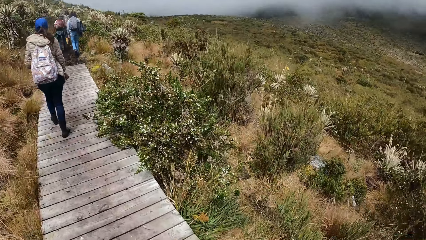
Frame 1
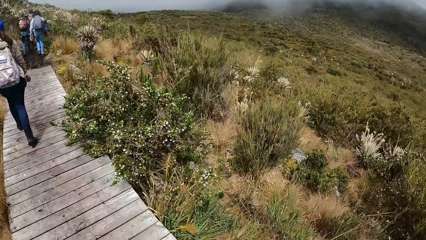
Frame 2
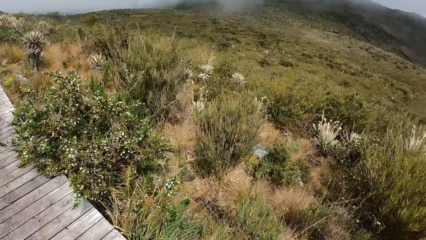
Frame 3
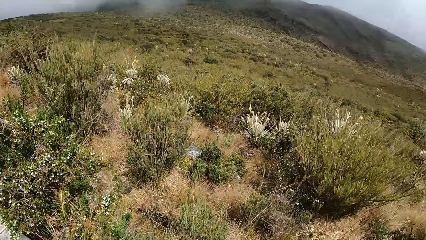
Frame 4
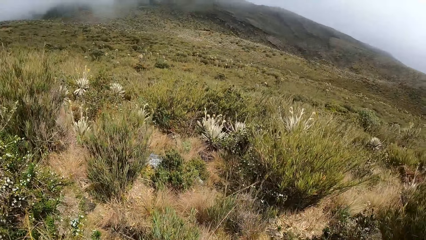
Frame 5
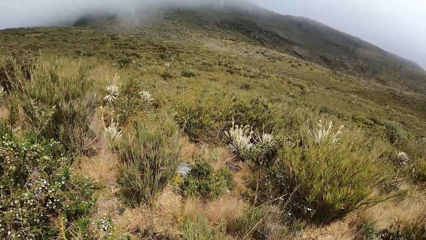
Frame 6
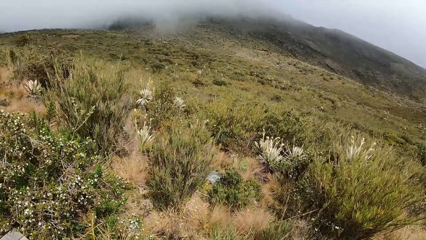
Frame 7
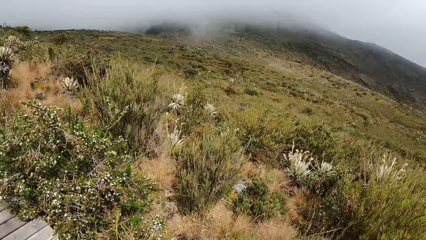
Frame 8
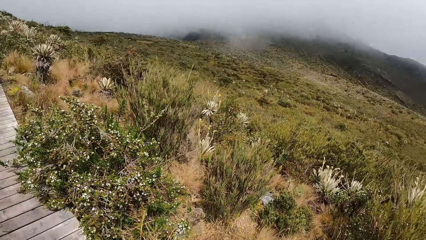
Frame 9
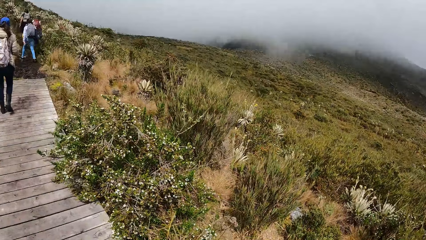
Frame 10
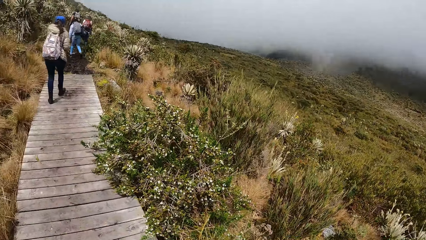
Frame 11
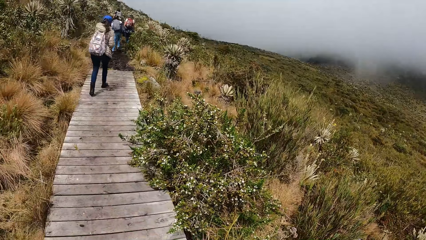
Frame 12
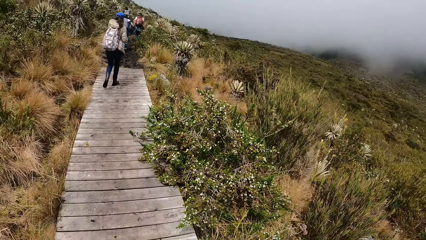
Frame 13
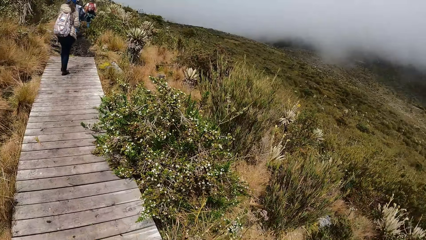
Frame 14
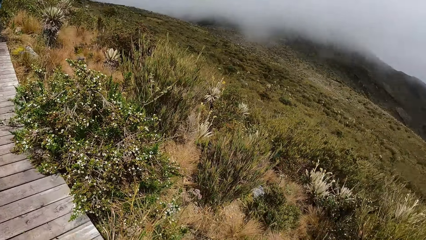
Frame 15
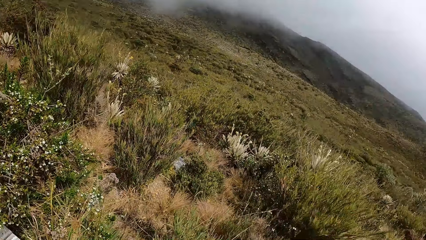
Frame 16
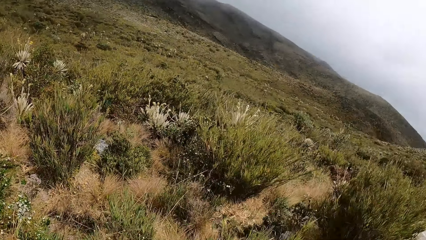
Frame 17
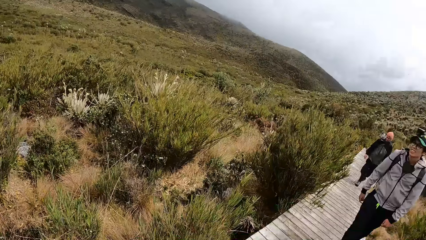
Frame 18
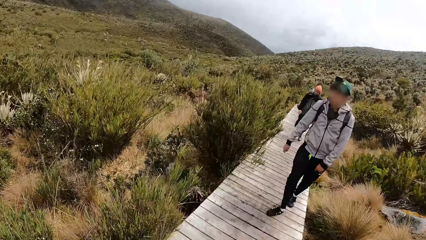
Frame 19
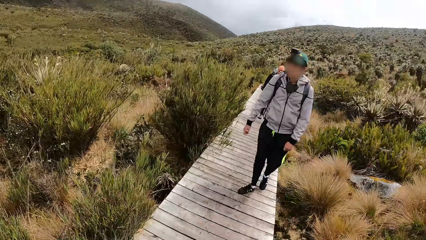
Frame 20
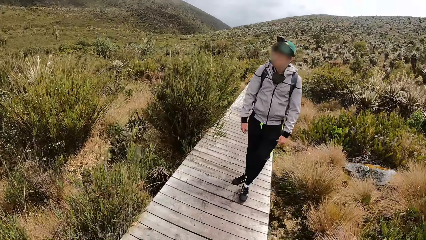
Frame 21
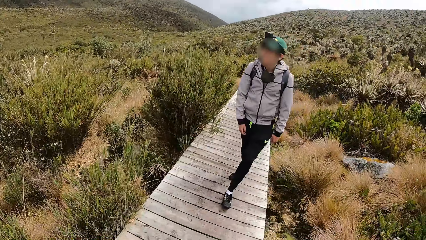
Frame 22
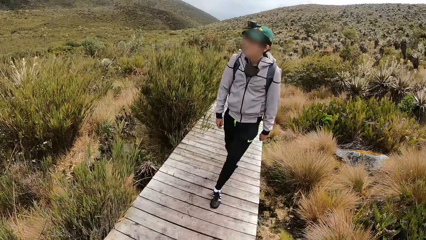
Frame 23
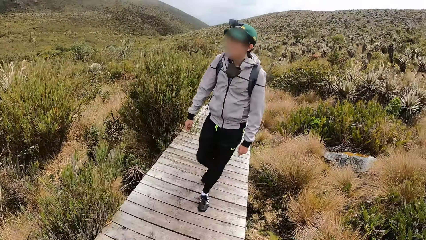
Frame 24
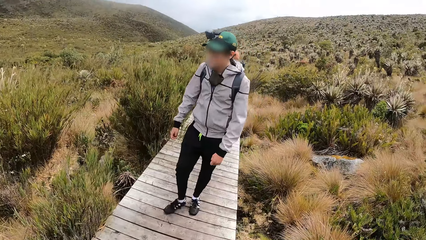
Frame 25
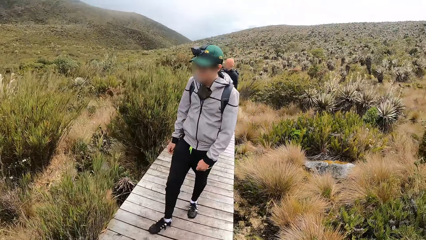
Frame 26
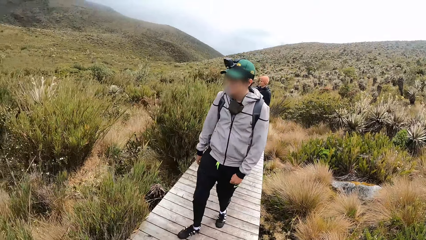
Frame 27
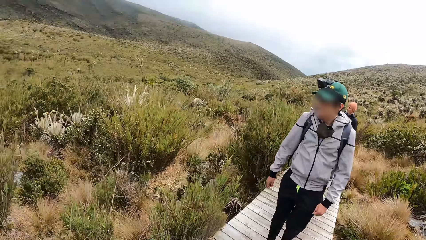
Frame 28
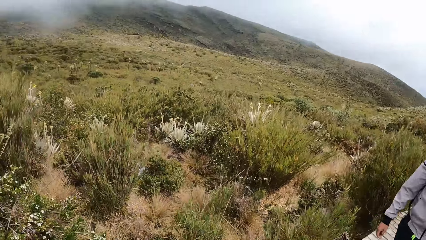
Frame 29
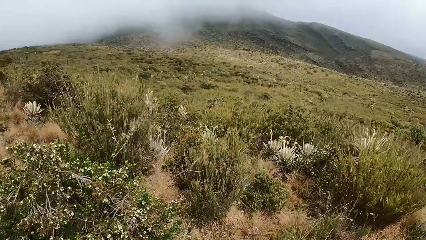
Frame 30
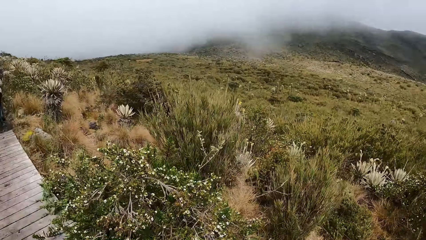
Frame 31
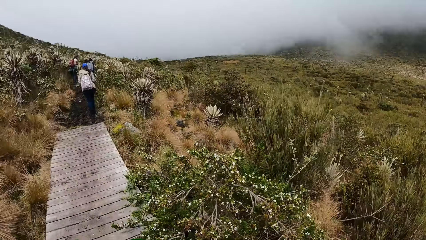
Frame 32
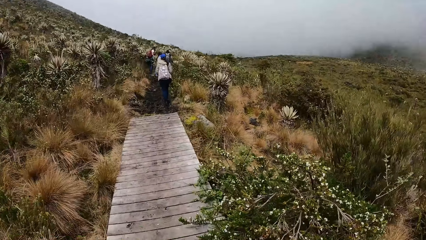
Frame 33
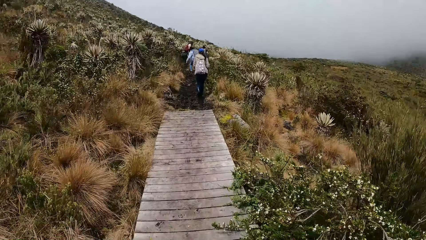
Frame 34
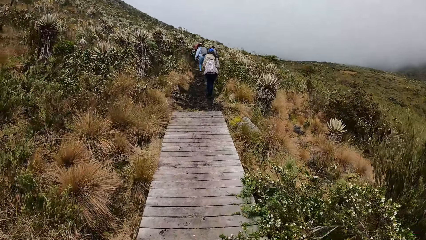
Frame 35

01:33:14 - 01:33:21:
The camera wearer turns around the moorland.

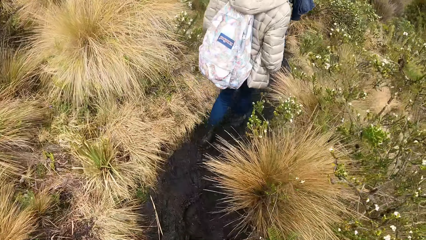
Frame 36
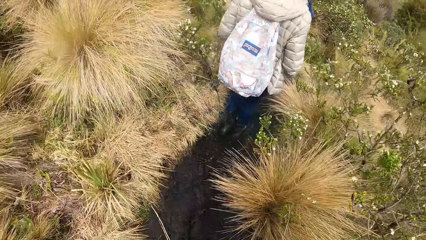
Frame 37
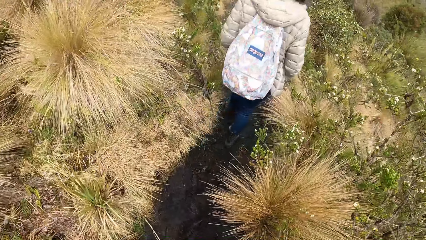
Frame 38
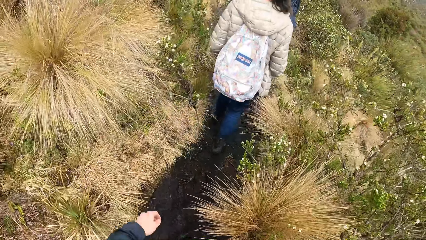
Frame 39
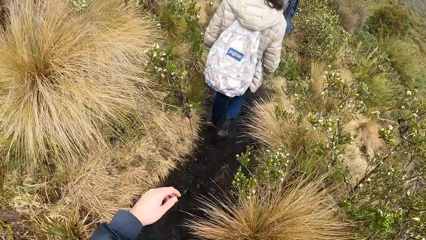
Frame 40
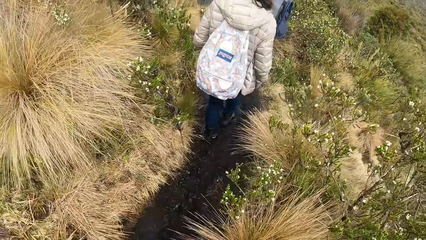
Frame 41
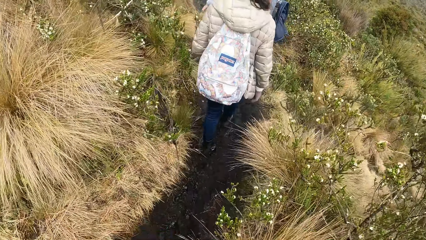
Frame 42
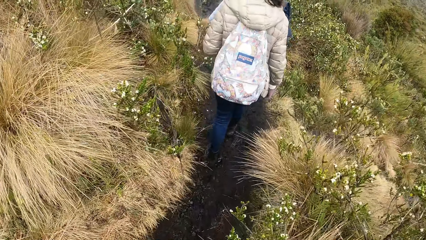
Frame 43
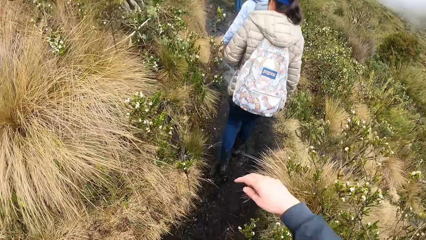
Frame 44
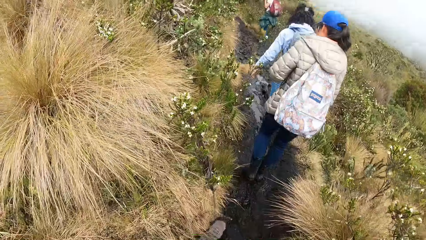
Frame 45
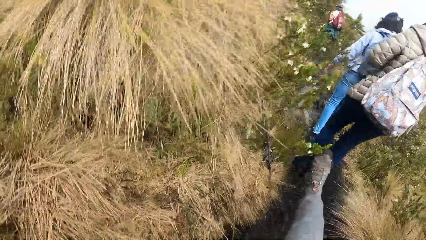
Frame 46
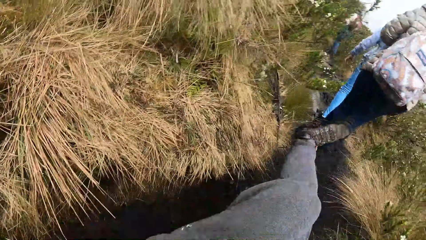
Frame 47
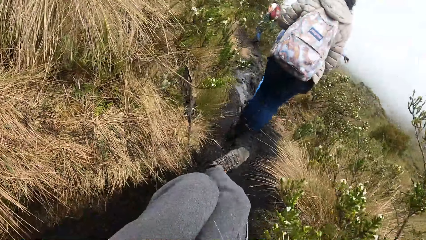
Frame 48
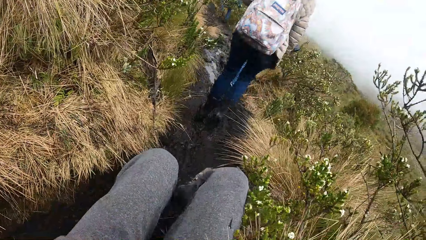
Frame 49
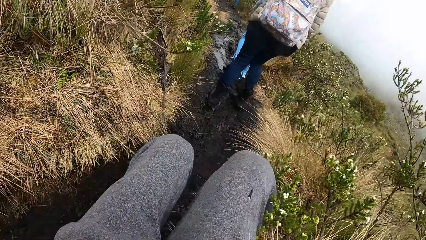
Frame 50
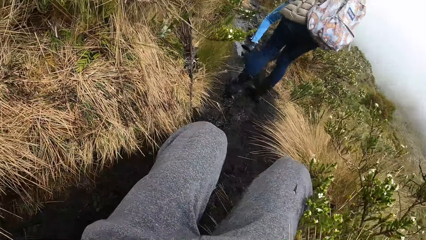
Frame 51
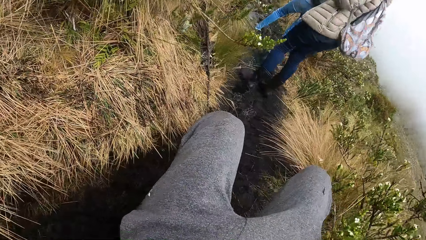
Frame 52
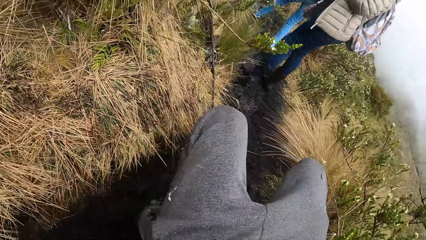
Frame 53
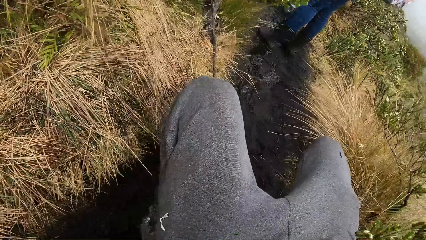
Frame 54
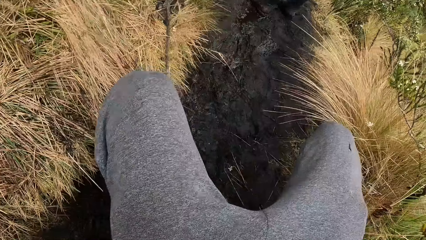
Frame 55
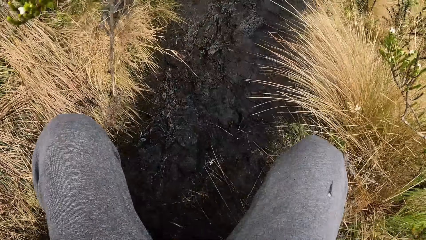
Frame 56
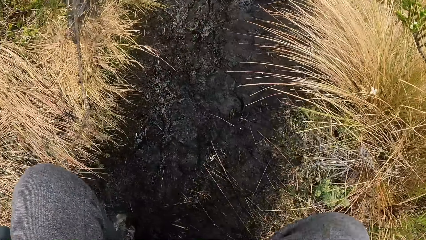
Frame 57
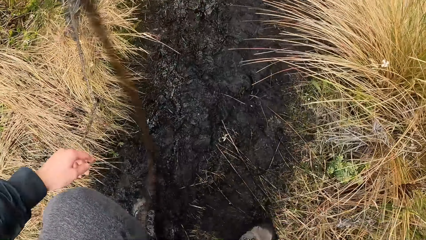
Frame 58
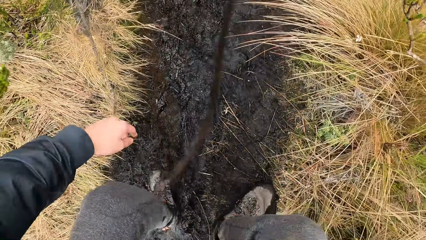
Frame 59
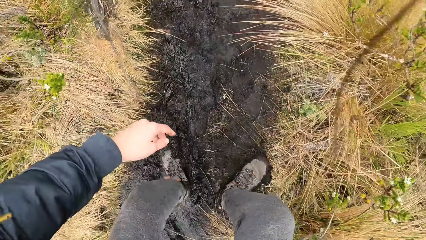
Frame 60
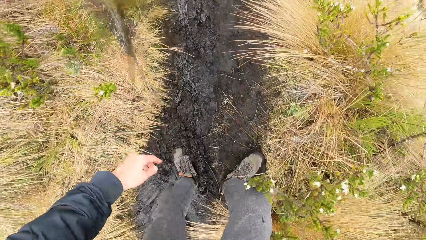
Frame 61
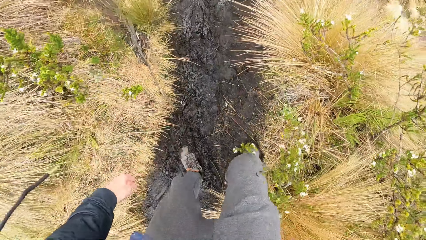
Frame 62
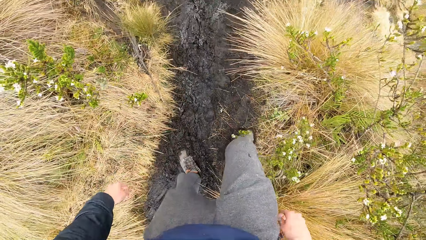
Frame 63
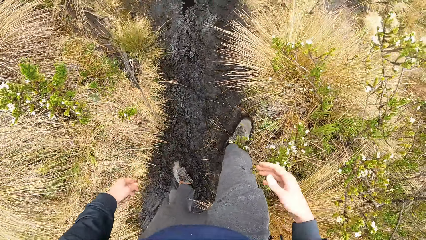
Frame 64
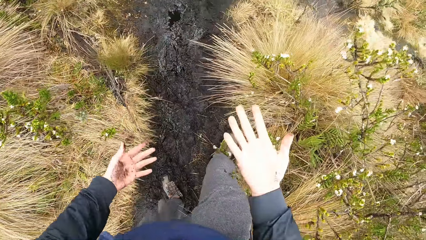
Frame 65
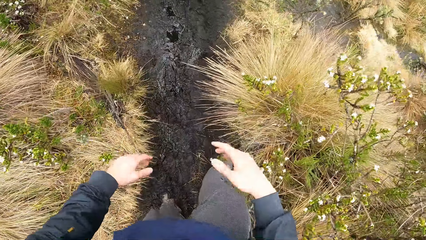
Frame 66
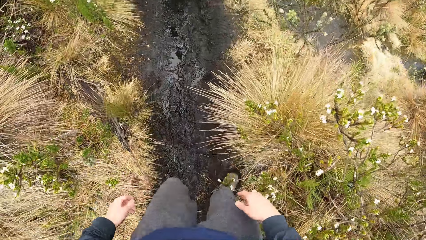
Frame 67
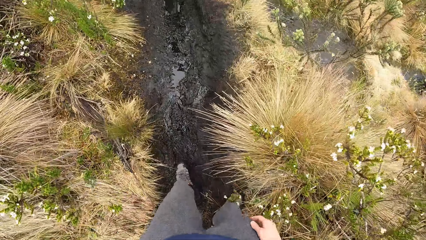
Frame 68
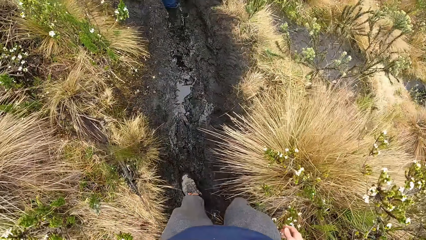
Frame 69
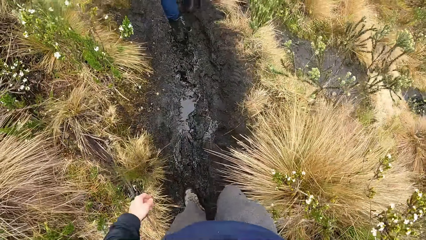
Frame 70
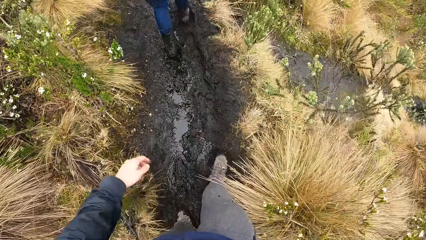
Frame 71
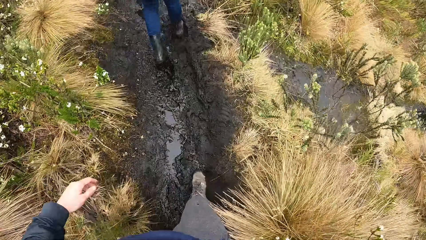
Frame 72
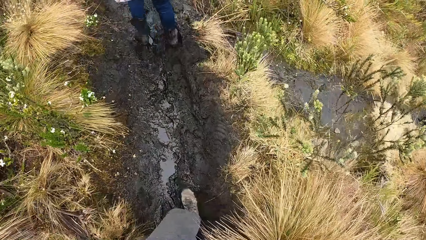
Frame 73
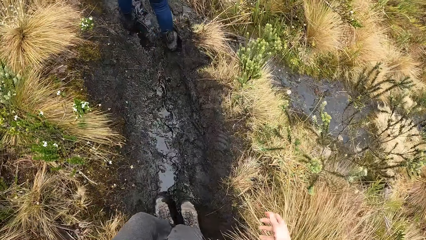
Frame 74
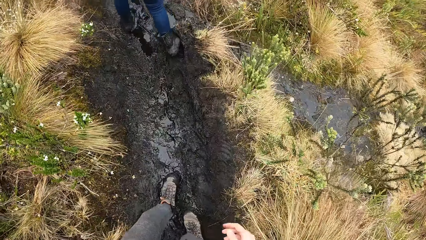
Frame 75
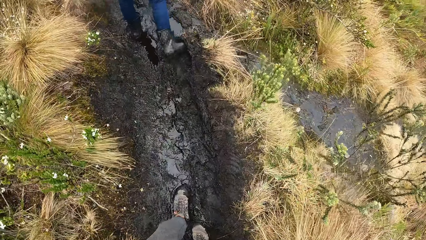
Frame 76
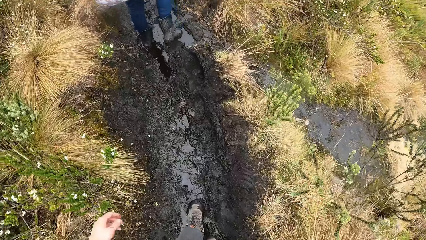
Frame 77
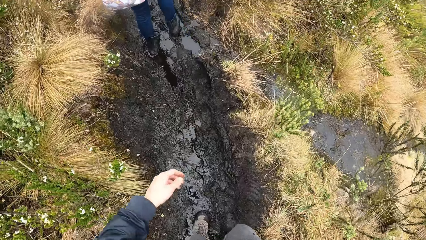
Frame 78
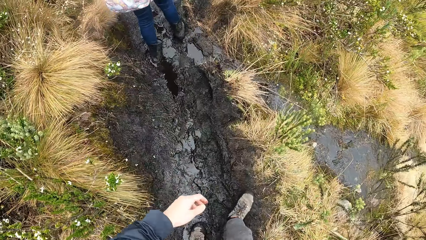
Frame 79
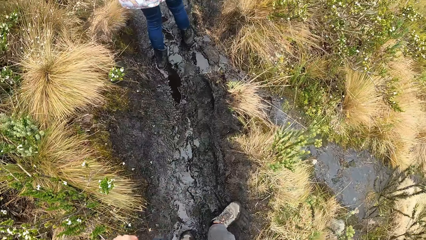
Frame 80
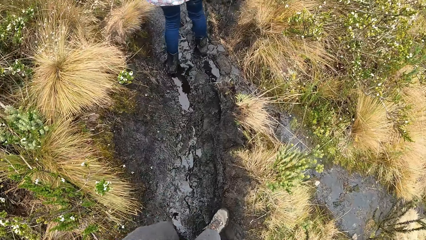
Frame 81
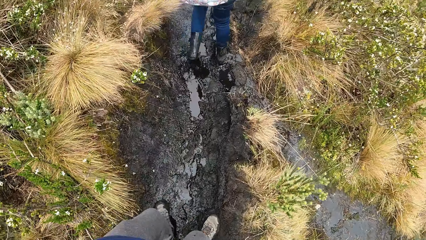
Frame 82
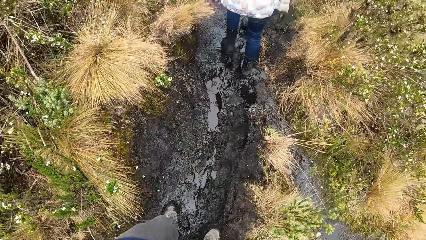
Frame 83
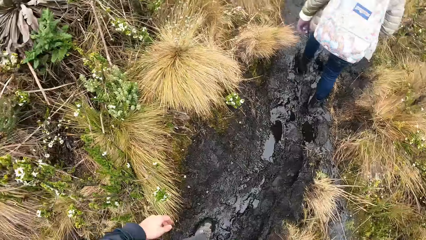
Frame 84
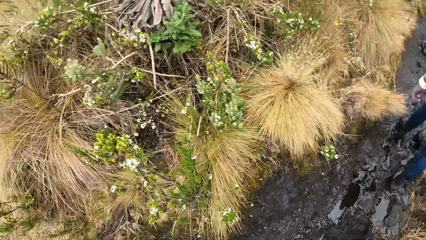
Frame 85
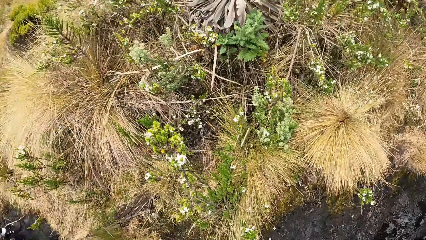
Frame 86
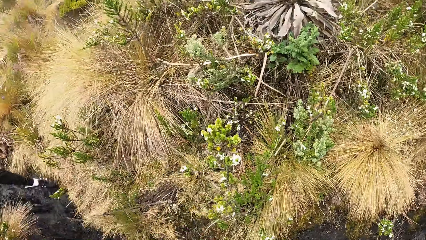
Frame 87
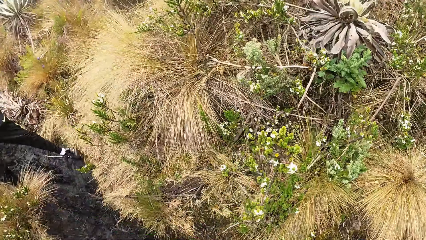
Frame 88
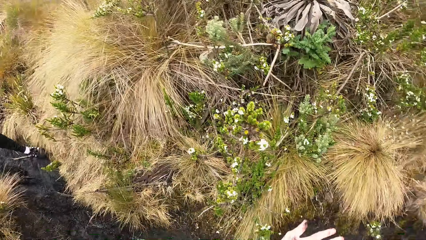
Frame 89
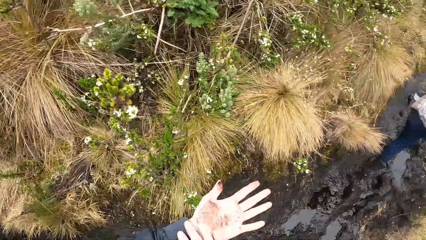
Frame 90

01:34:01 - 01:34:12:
The camera wearer falls on the ground. They slide on the ground. They stand up from the ground. They look at the hands. They walk along the moorland. They turn around the moorland.
